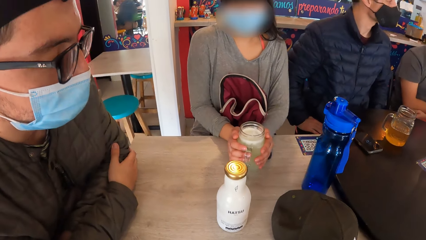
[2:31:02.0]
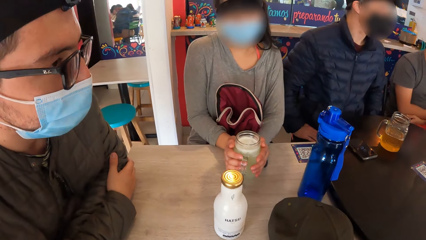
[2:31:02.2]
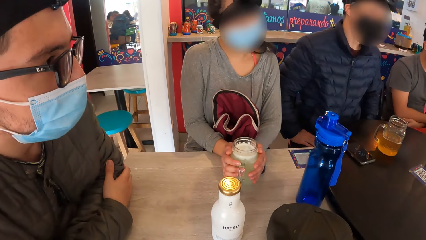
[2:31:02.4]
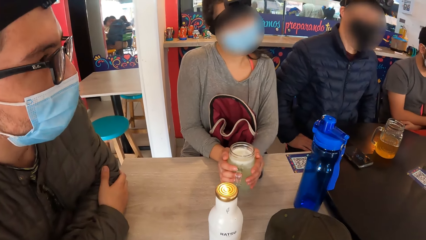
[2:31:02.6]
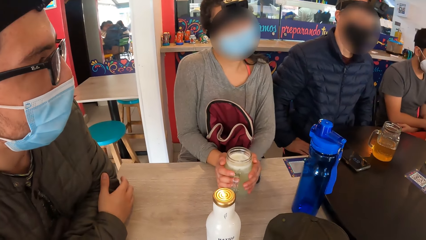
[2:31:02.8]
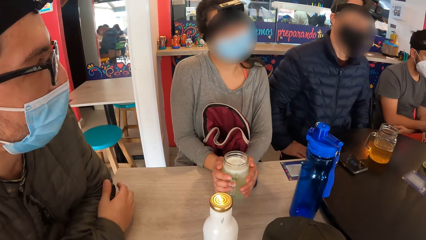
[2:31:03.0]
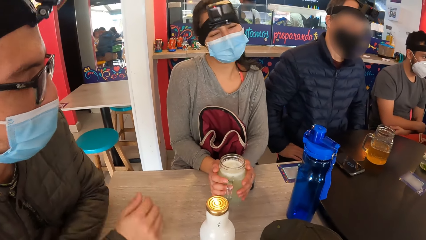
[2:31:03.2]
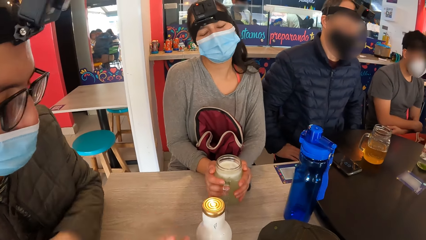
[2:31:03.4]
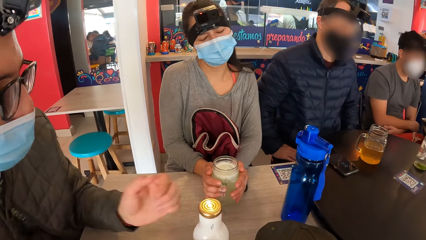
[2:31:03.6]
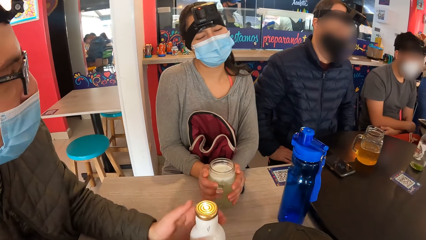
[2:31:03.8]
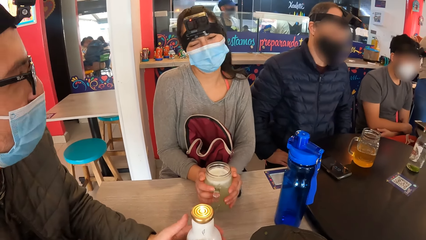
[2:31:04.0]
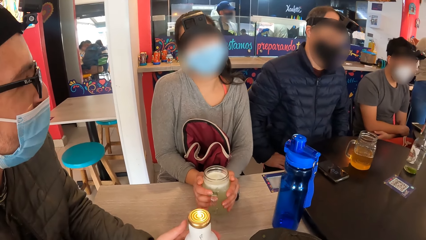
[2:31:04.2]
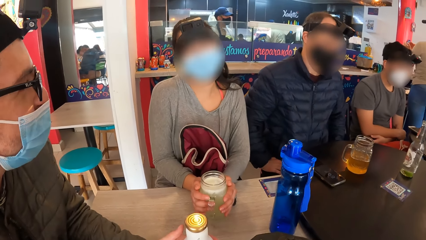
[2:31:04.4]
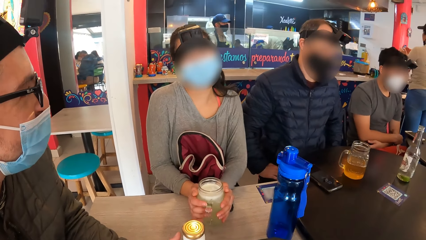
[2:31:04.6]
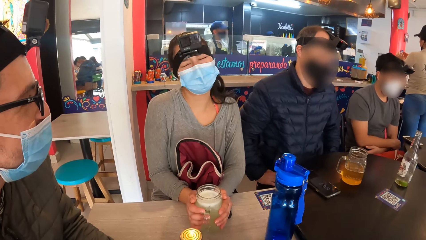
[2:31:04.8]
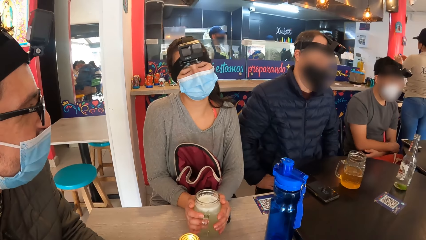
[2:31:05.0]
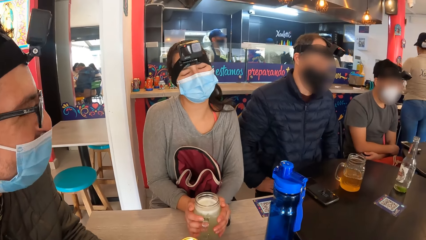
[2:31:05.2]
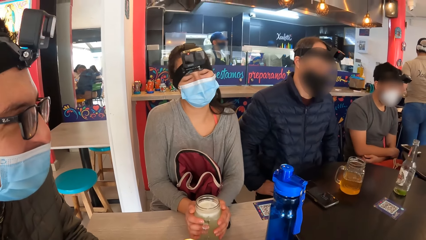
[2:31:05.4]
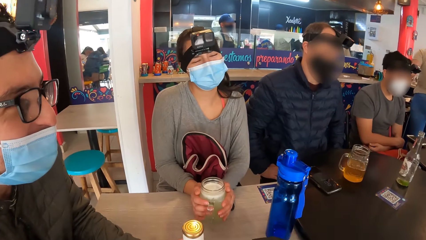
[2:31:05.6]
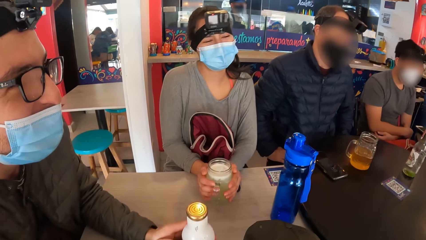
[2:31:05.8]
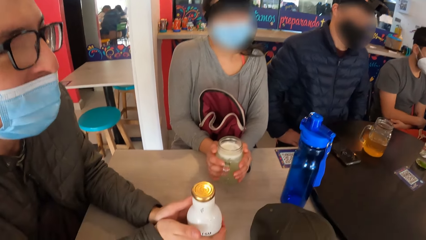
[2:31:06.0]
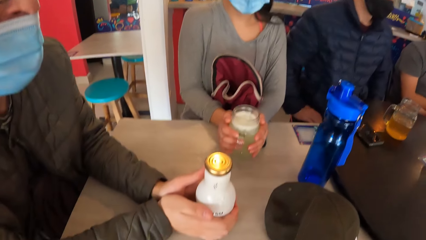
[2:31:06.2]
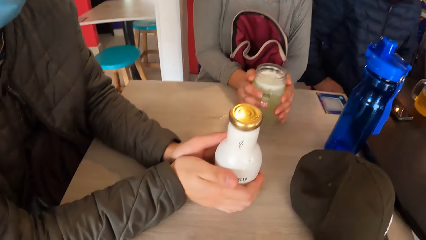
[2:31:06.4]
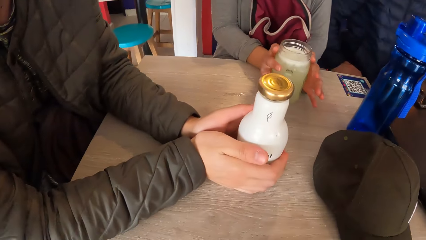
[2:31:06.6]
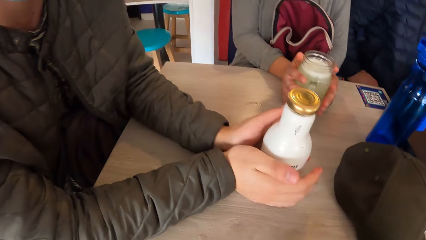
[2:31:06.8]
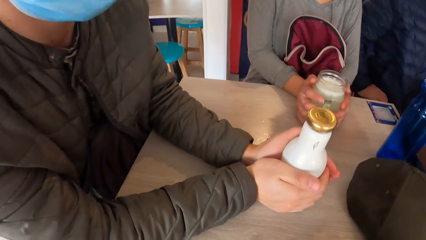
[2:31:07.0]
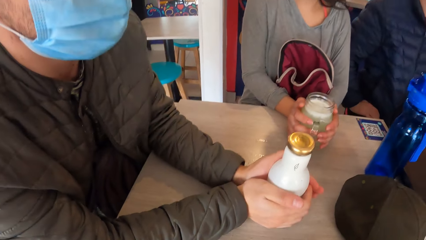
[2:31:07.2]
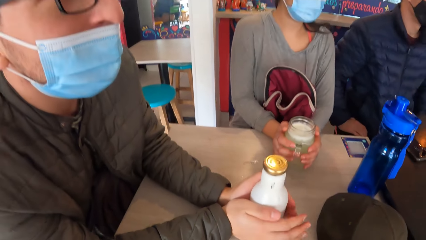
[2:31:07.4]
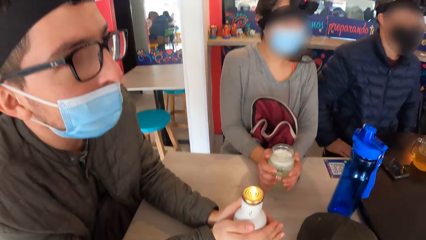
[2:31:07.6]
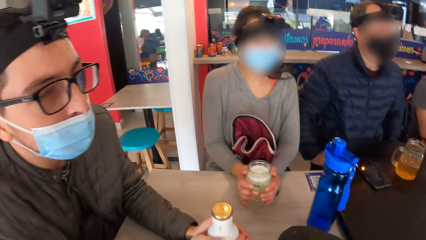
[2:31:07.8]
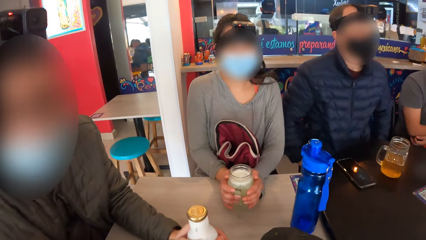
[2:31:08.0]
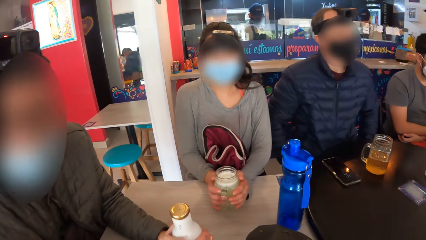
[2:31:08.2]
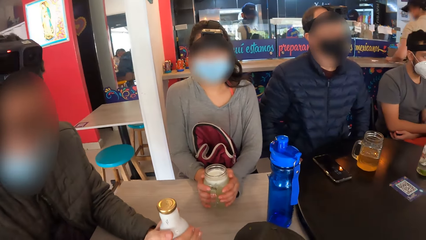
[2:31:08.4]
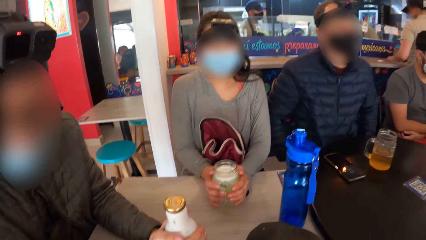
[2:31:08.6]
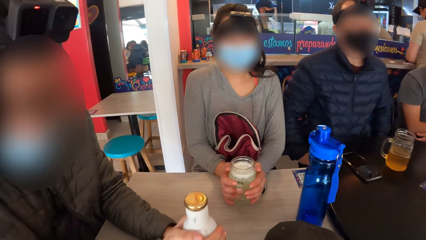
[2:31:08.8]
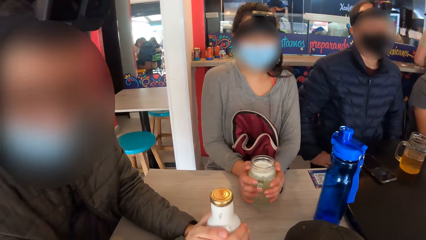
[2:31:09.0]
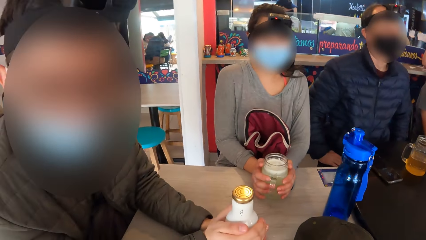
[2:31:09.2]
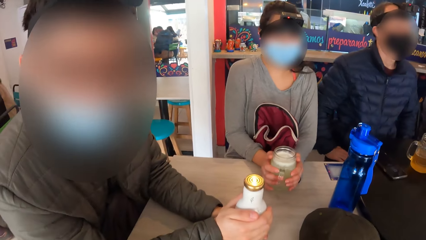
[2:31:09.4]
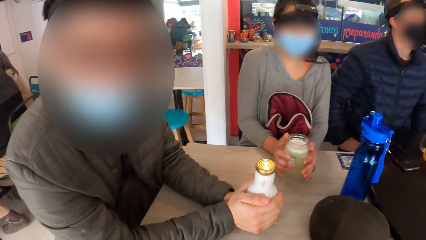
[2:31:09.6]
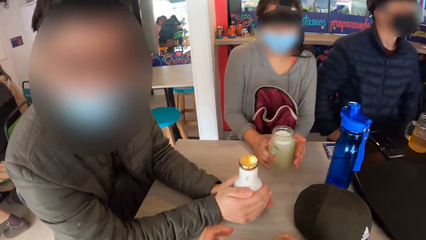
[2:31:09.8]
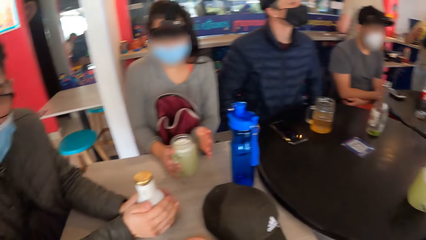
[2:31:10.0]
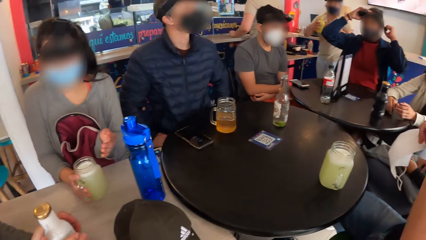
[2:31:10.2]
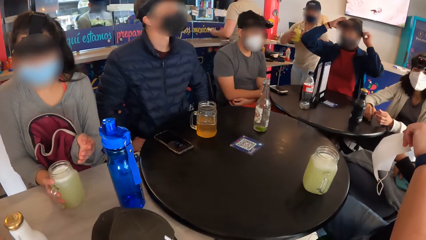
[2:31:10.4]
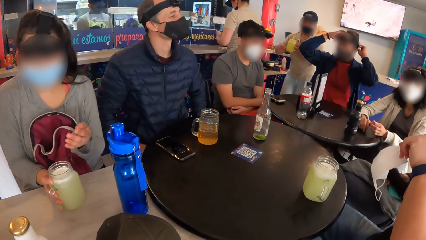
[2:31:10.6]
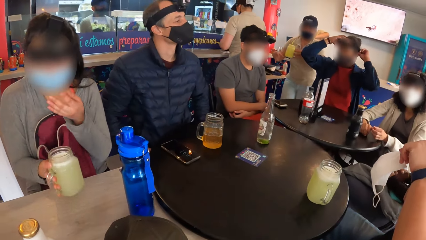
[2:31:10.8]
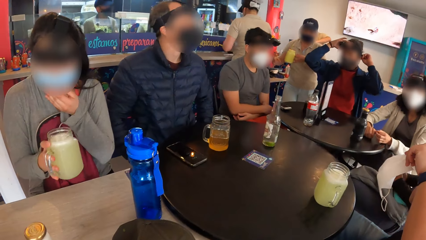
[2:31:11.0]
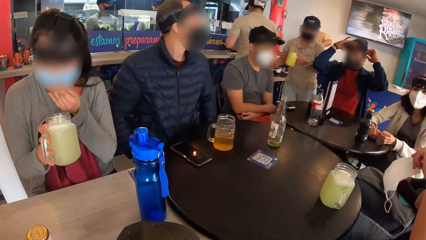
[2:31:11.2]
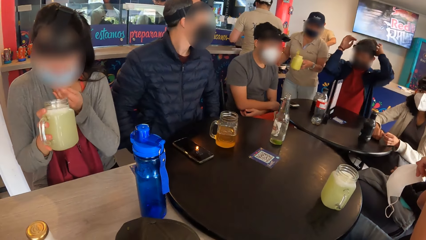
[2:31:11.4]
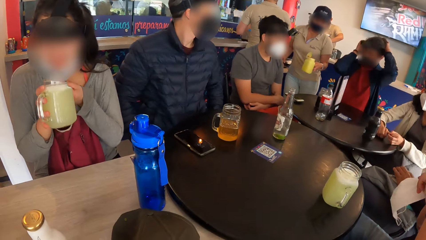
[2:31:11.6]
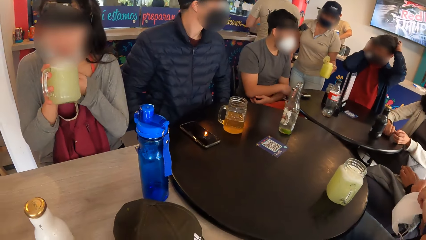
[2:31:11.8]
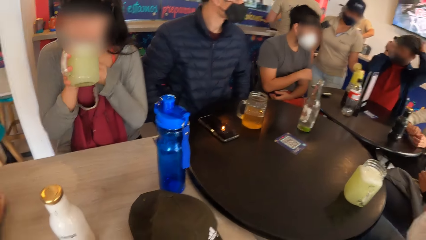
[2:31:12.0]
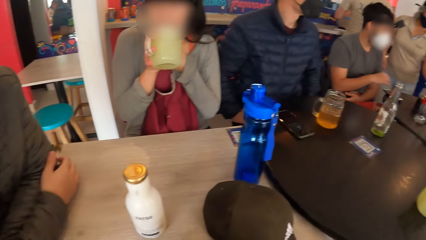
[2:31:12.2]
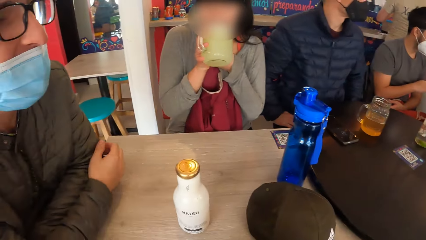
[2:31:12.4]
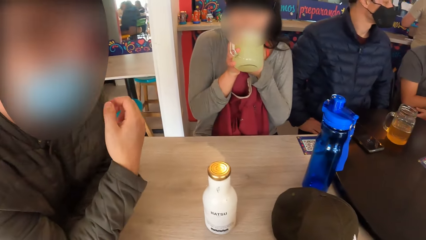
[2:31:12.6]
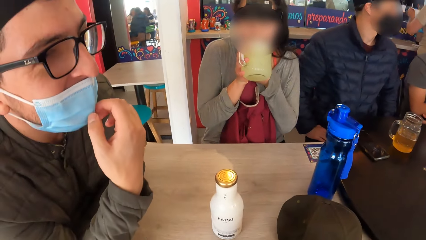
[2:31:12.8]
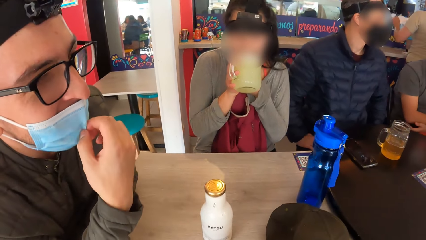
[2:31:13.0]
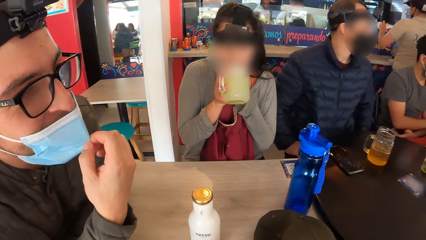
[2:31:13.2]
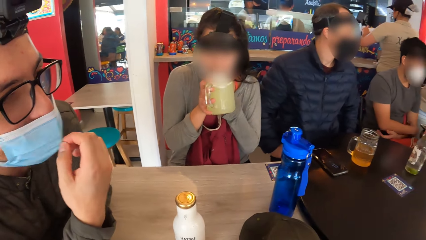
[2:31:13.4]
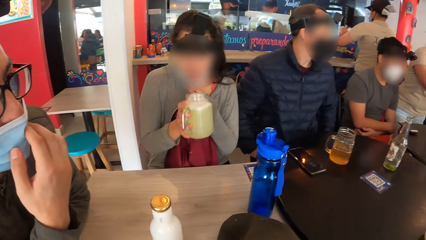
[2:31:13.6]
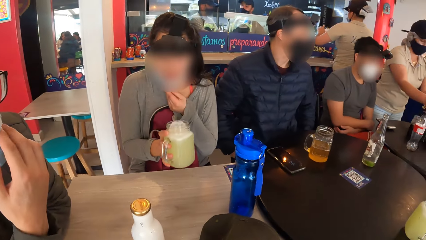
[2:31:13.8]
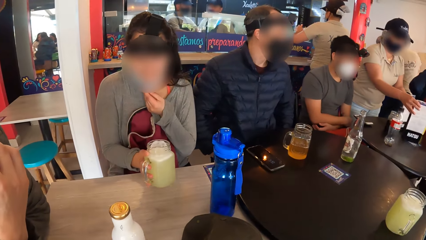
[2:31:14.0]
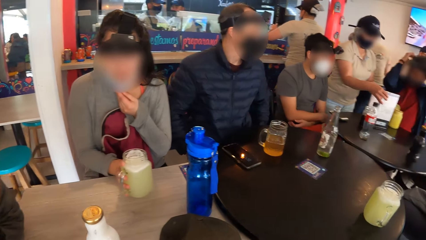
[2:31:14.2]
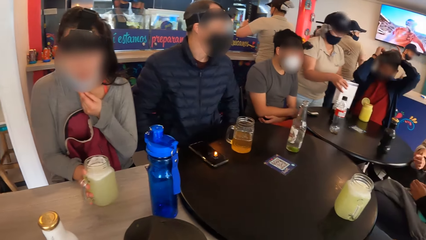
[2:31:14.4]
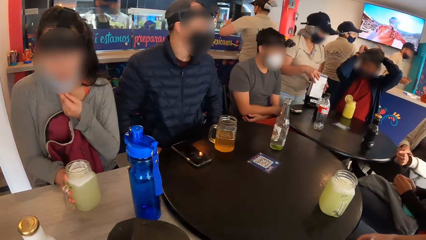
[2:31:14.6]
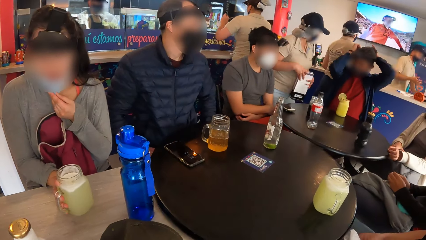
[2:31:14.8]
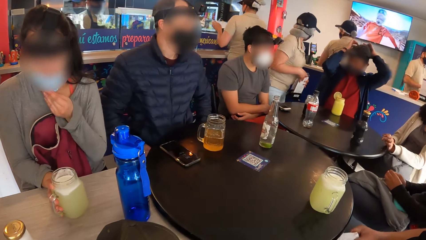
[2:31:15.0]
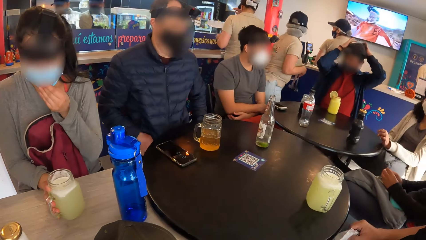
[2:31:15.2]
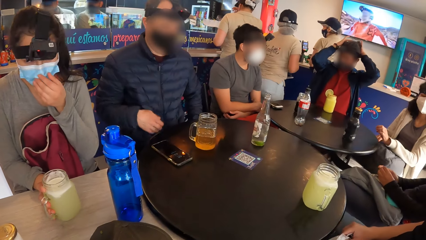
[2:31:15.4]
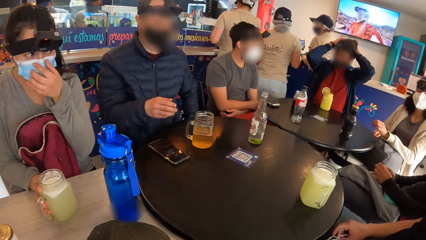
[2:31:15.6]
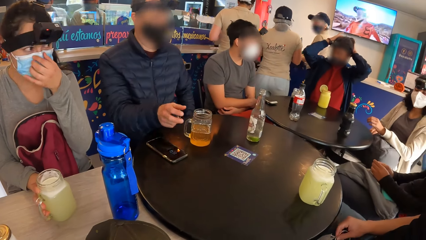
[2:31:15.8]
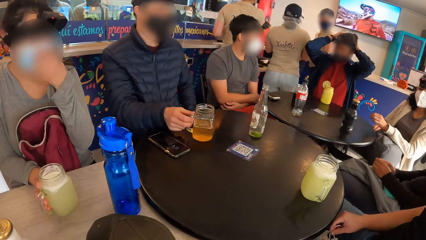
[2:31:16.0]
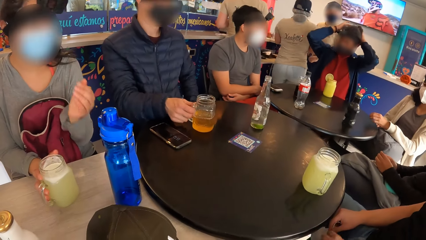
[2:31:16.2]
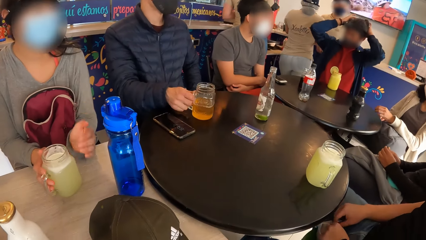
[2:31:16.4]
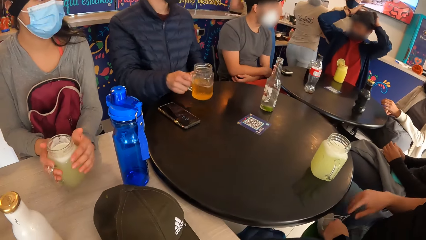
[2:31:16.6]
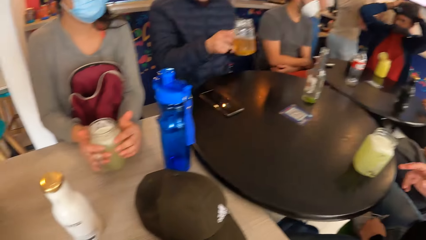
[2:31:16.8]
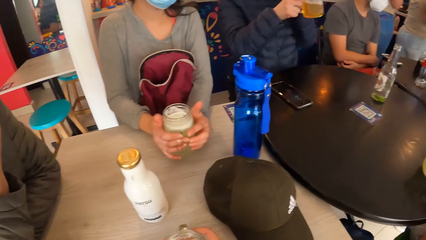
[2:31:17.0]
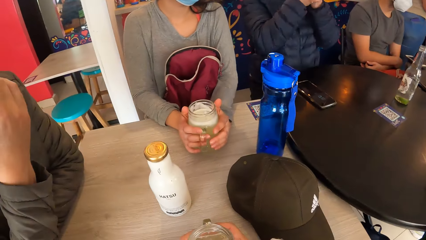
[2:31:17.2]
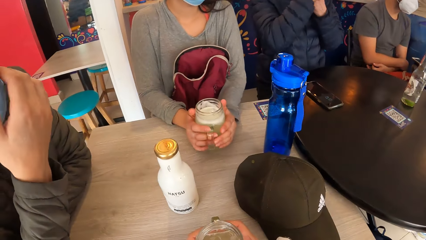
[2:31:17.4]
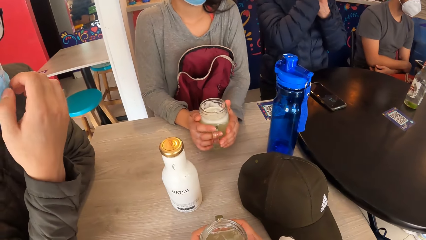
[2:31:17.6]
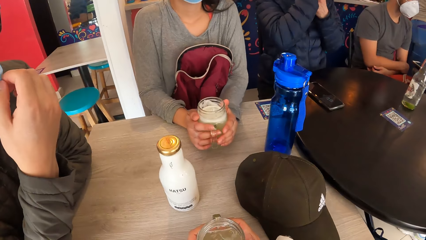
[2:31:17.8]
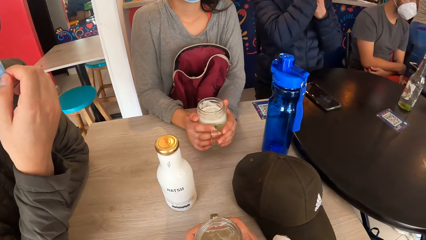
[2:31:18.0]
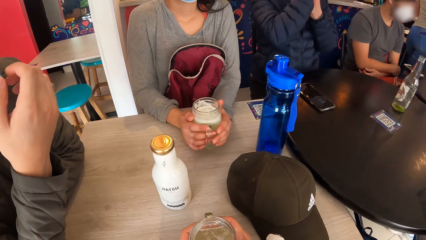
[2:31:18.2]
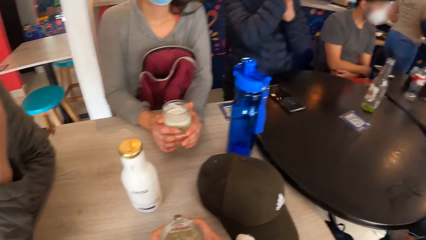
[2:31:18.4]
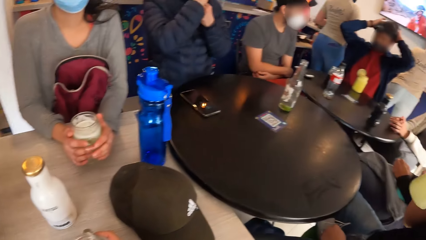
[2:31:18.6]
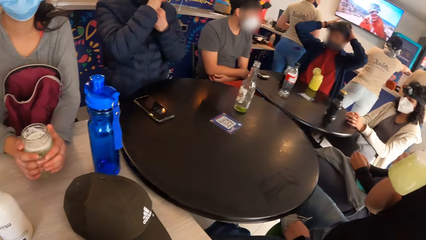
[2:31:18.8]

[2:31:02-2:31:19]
A woman holds the cup. A man interacts with the woman. He touches the bottle on the table with his left hand, and holds the bottle. The woman nods her head. The man interacts with the camera wearer. Another man adjusts the camera on his head with both hands. The woman lifts the cup from the table with her right hand, and removes the nose mask from her face with her left hand. The camera wearer looks around the room. The woman drinks from the cup in her right hand. The first man adjusts the nose mask on his face with his right hand. The waiter removes the menu from the table with her right hand. The woman drops the cup on the table with her right hand. A third man lifts the cup from the table with his right hand, and drinks something.
